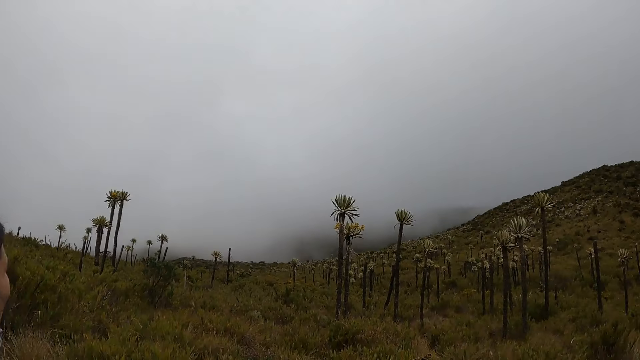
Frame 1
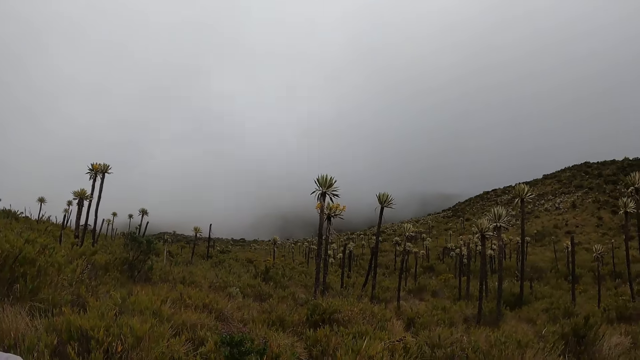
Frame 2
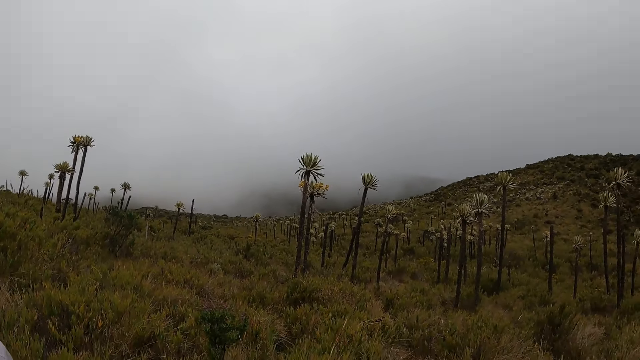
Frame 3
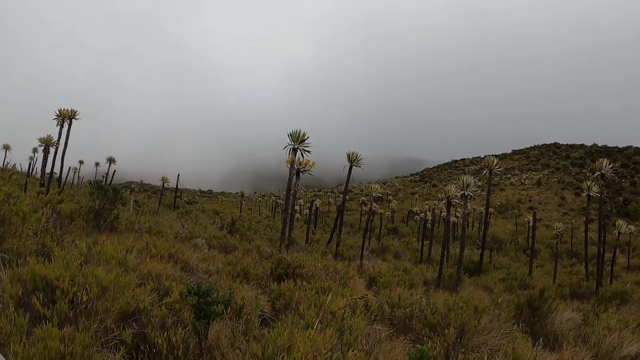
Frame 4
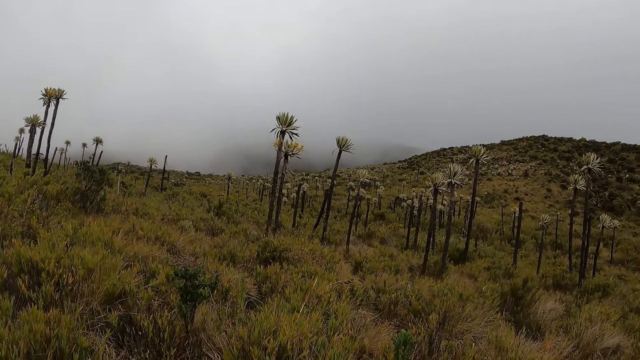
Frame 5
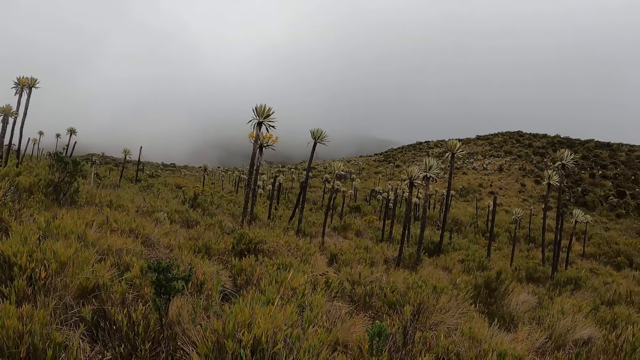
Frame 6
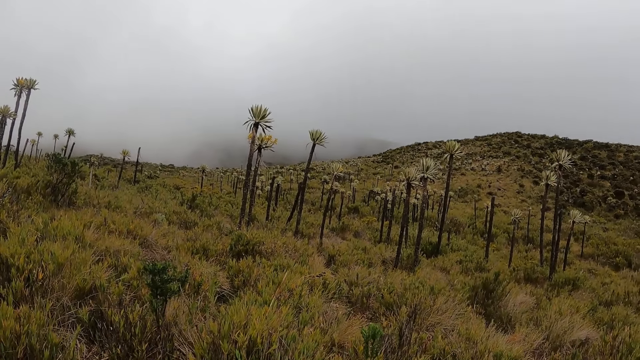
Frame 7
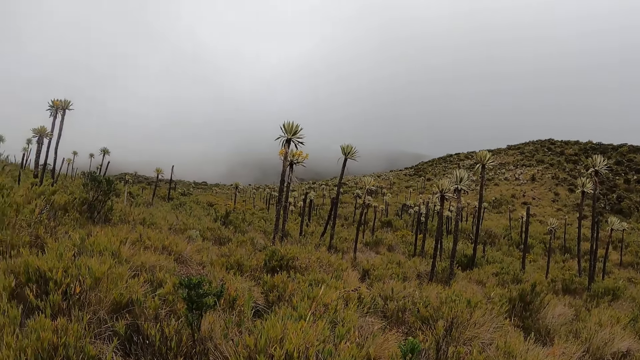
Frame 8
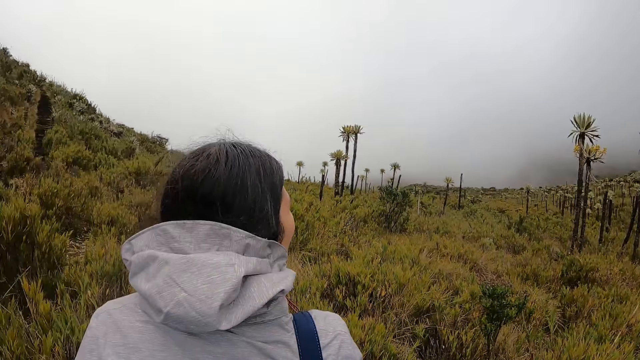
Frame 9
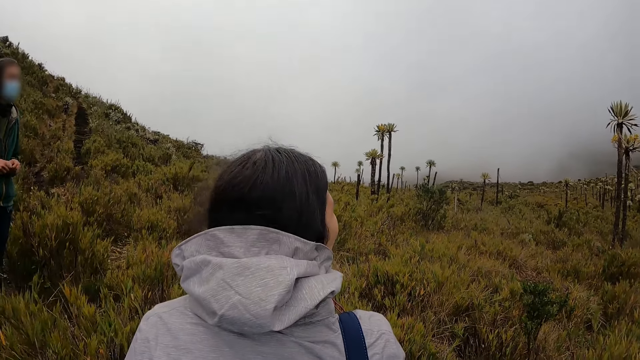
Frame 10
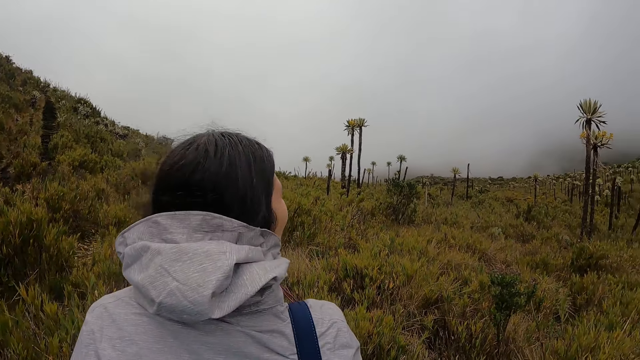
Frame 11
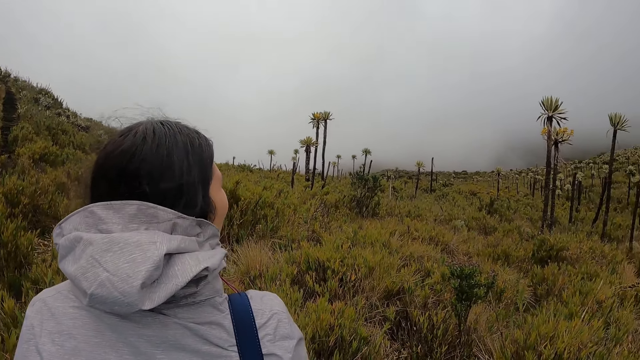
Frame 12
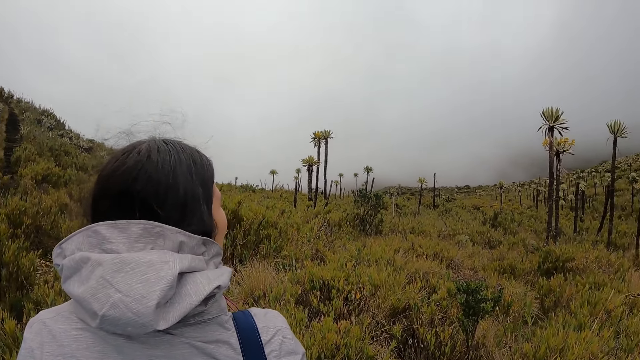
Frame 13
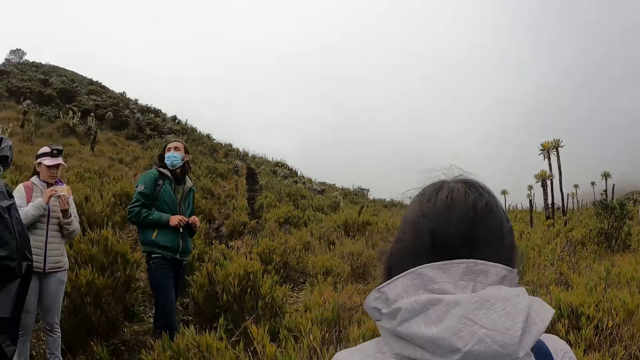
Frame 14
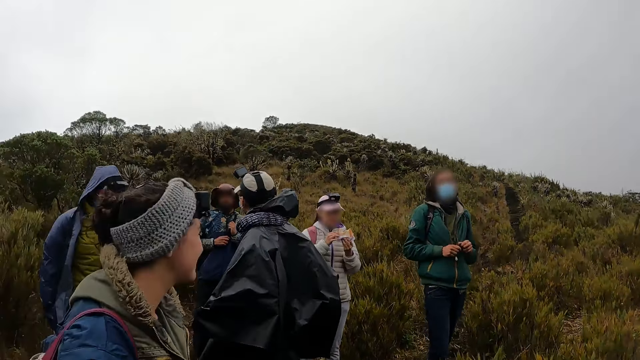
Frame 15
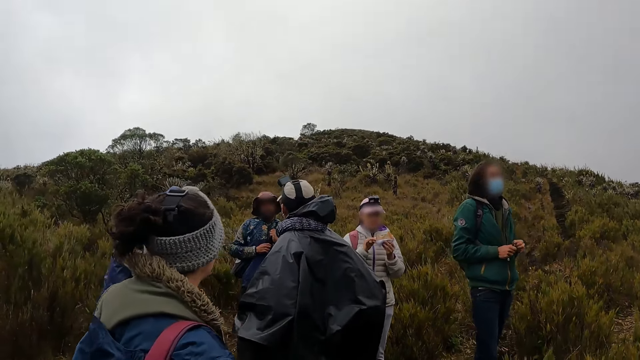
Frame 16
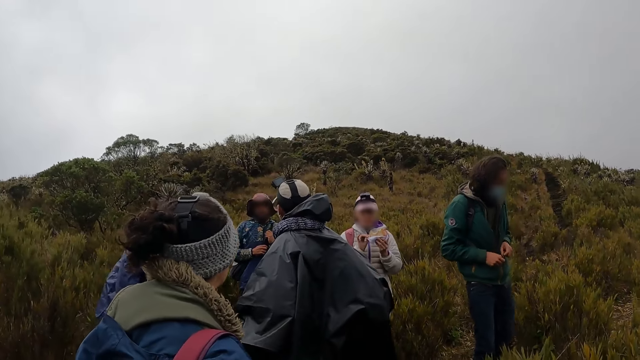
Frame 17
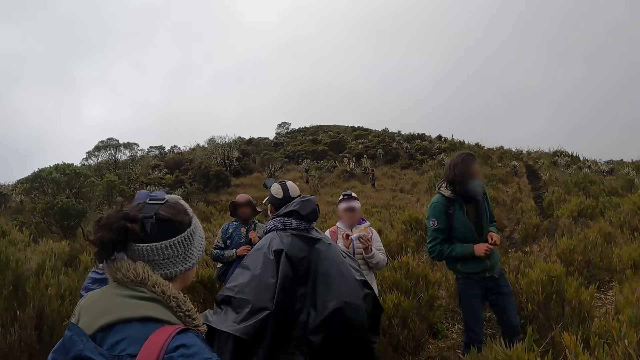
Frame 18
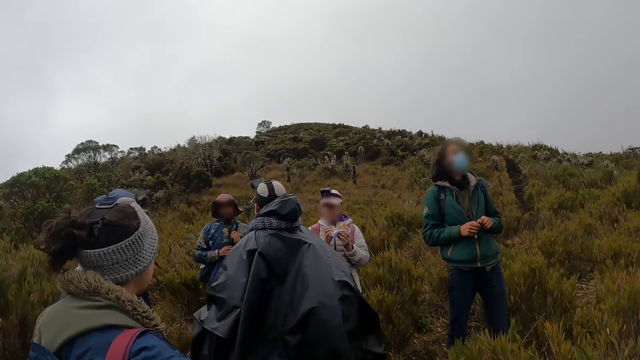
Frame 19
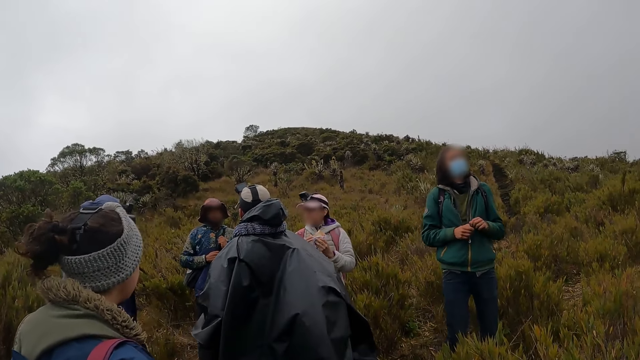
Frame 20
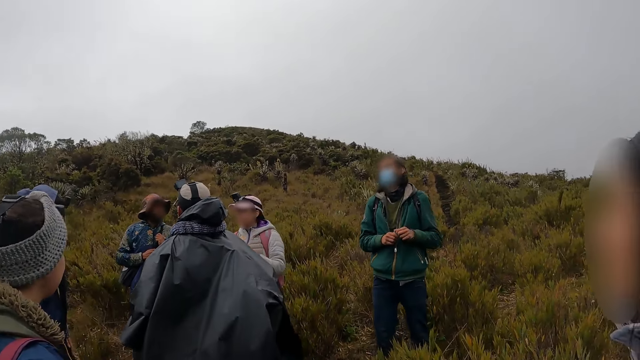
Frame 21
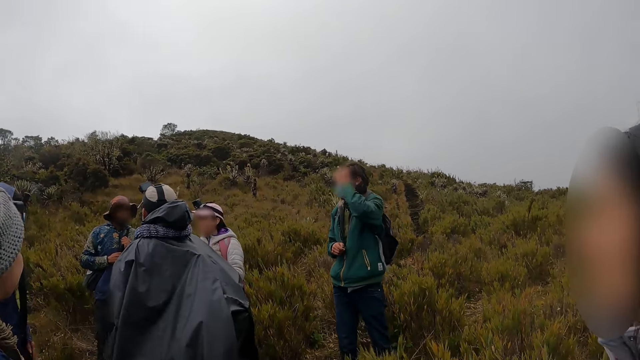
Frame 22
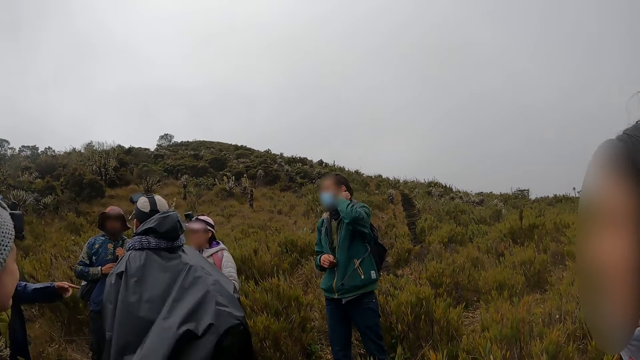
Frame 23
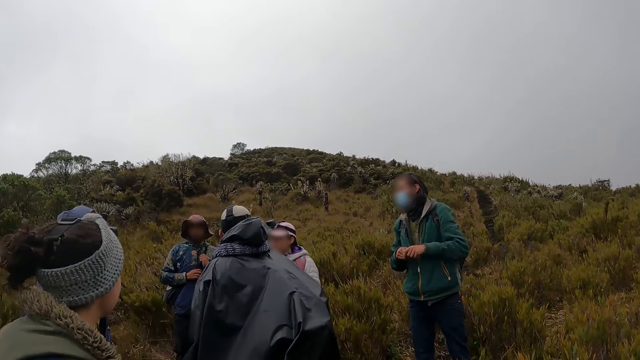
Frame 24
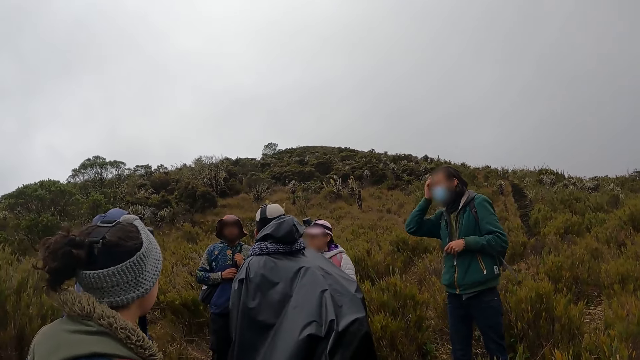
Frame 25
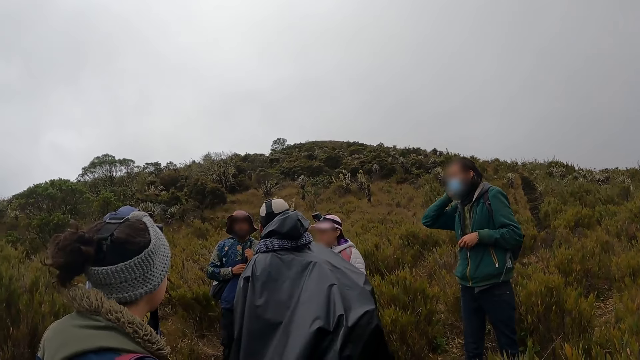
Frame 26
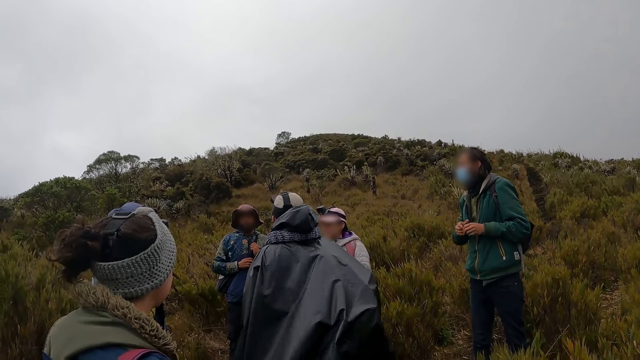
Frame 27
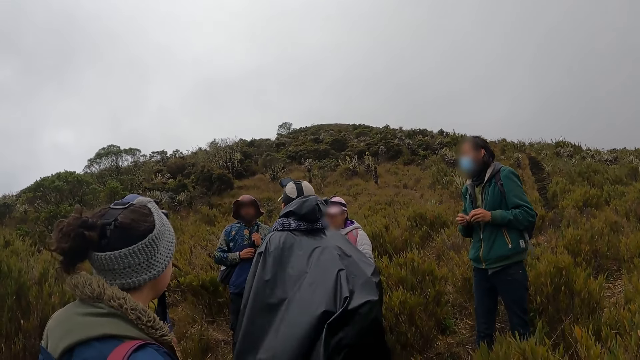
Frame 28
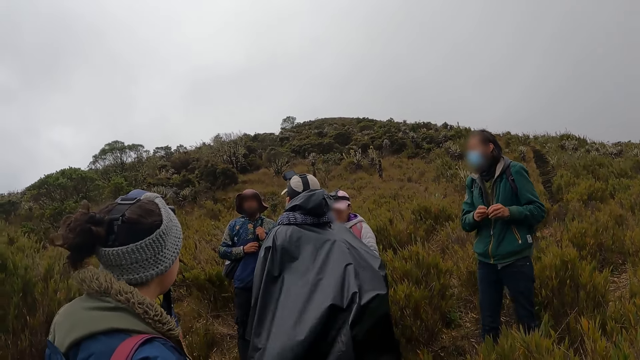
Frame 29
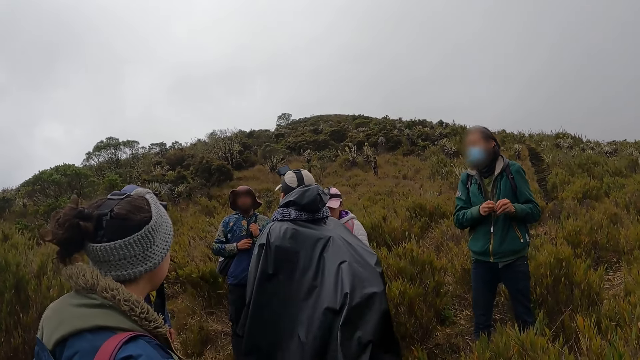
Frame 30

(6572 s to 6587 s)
The camera wearer looks around. The woman interacts with the group of people. Another woman turns towards the group of people. The man touches his hair with his left hand. The man touches his hair with his right hand.

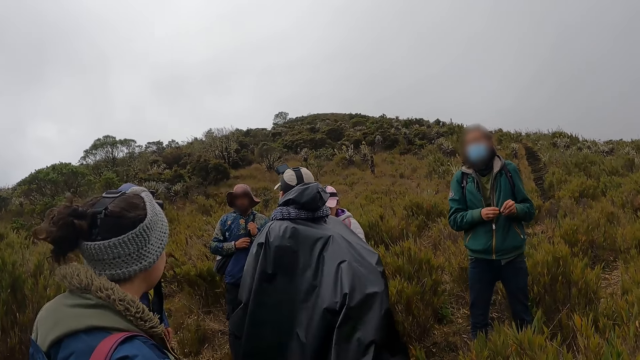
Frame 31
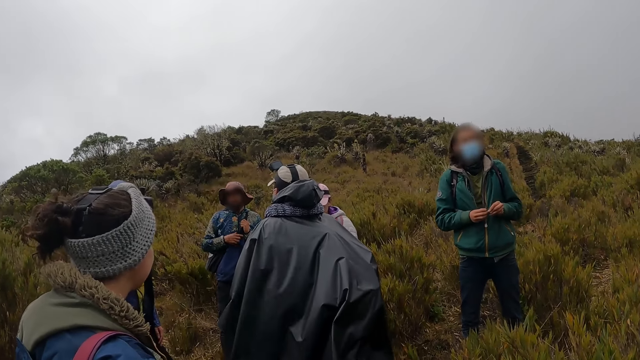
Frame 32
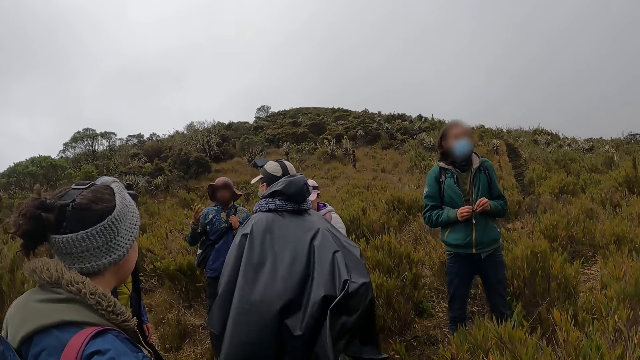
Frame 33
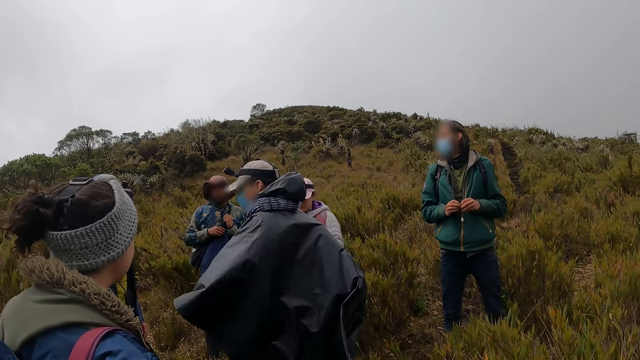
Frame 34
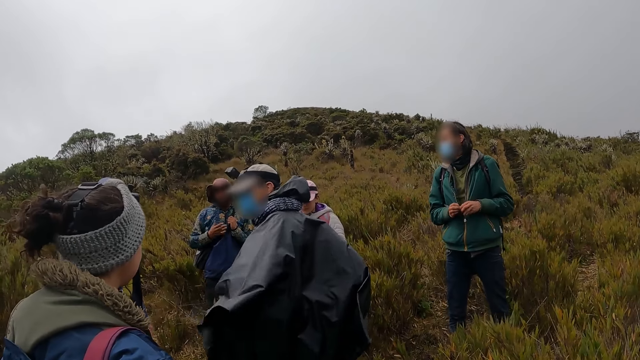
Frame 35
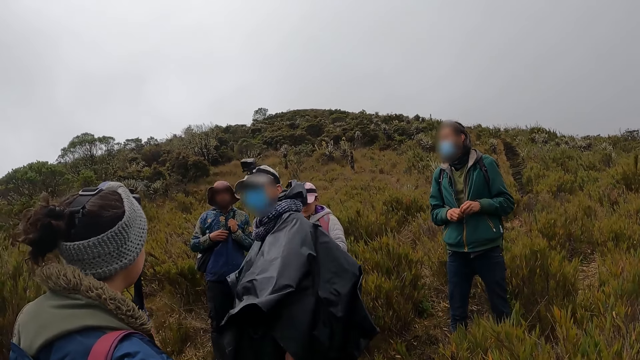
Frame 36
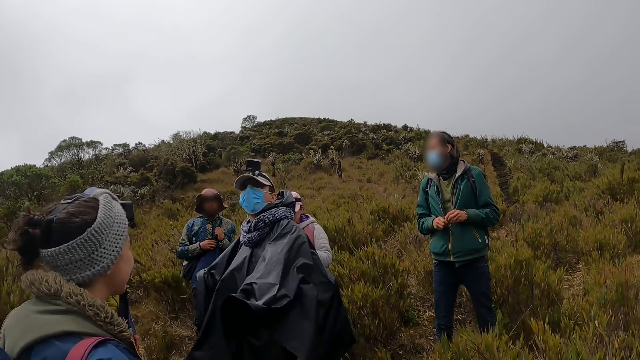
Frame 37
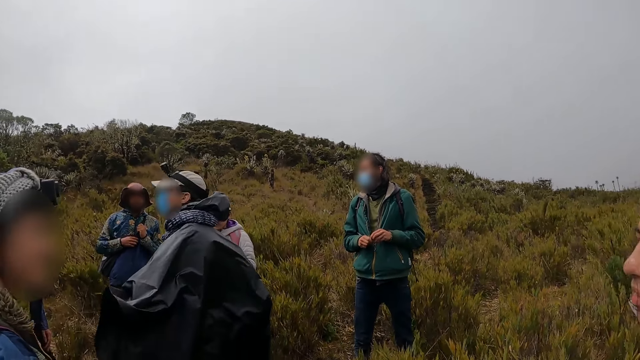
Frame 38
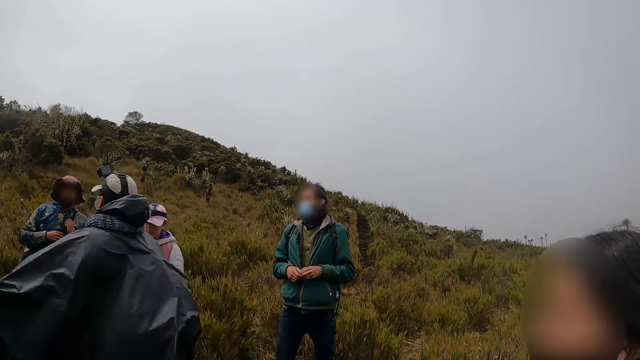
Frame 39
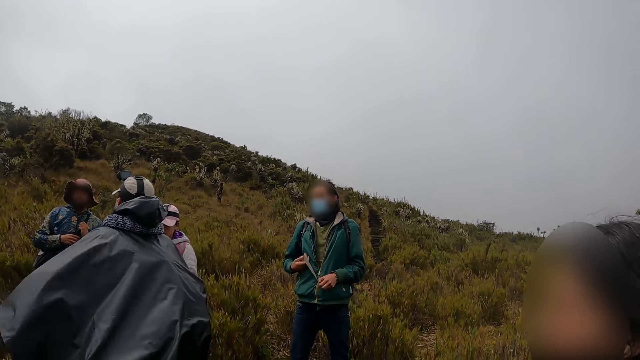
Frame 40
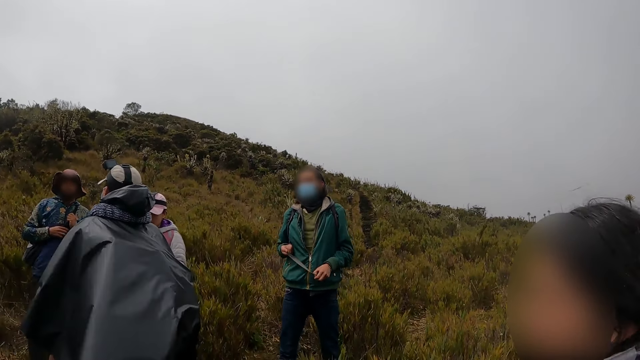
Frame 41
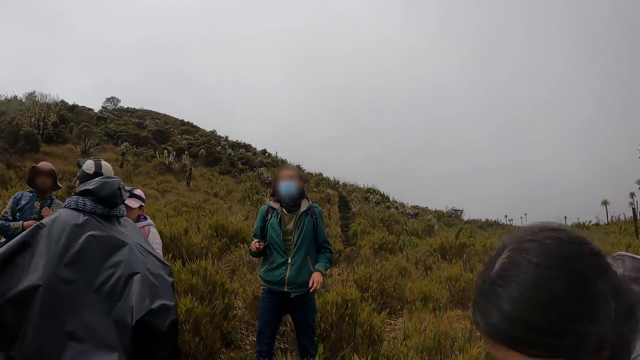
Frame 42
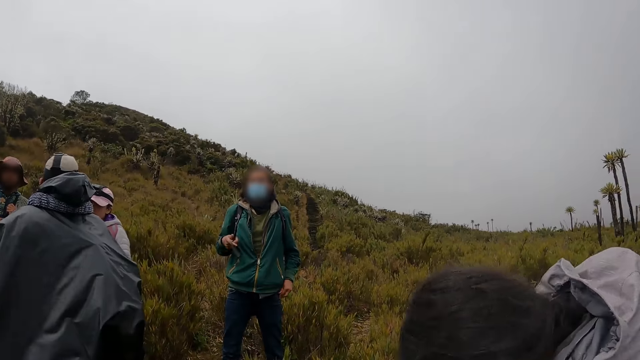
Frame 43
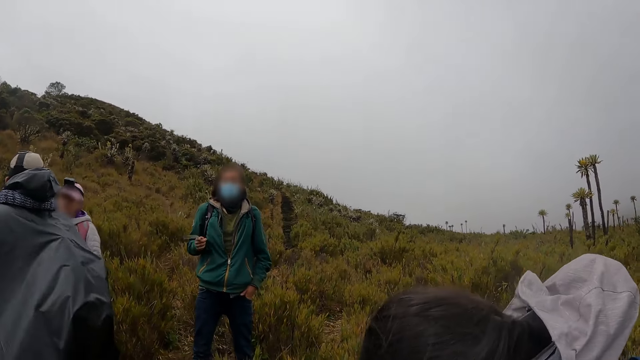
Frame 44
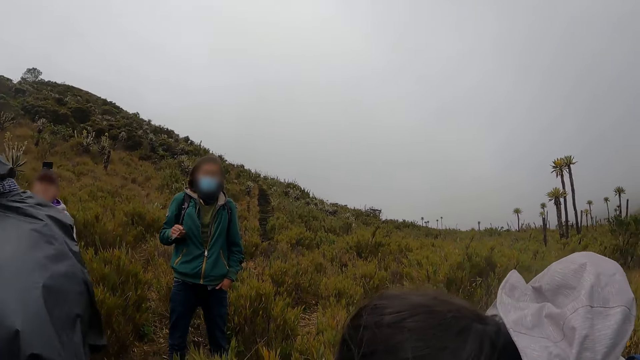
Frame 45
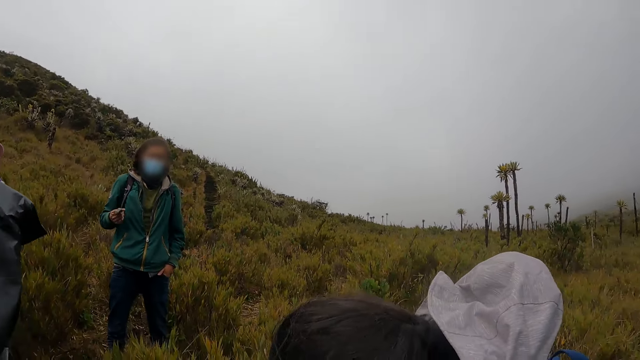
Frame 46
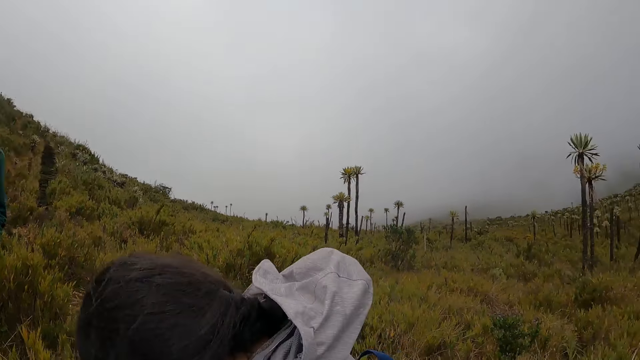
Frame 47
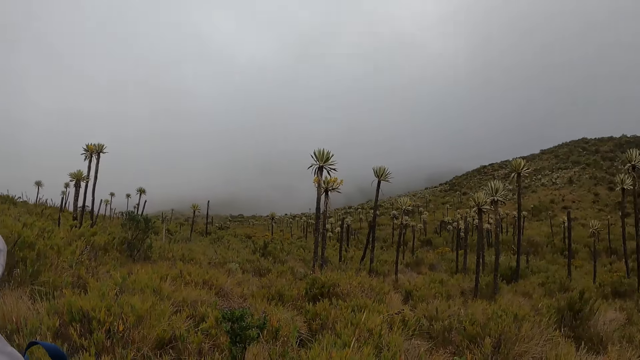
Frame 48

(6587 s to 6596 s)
The man adjusts the rope of the compression bag with his hands.
